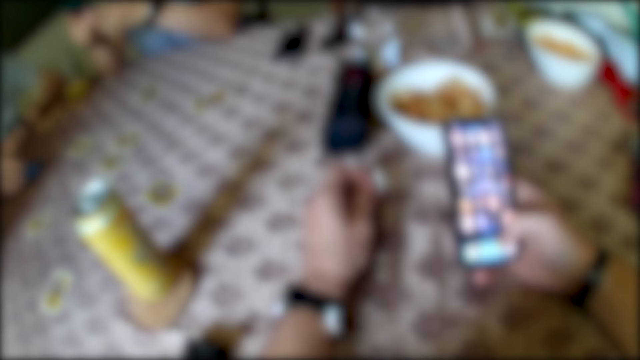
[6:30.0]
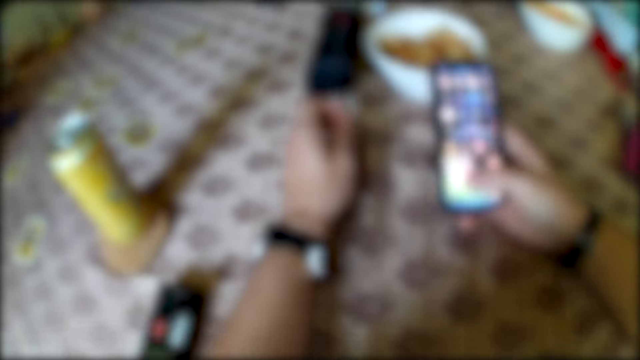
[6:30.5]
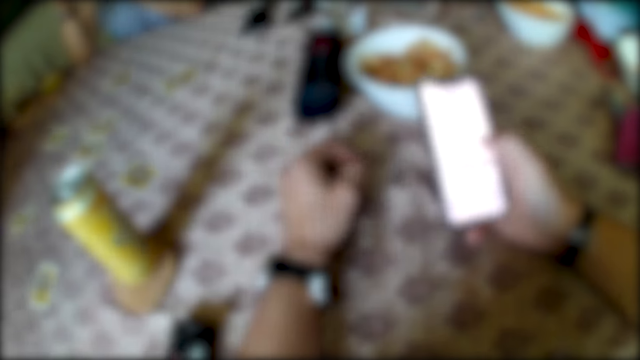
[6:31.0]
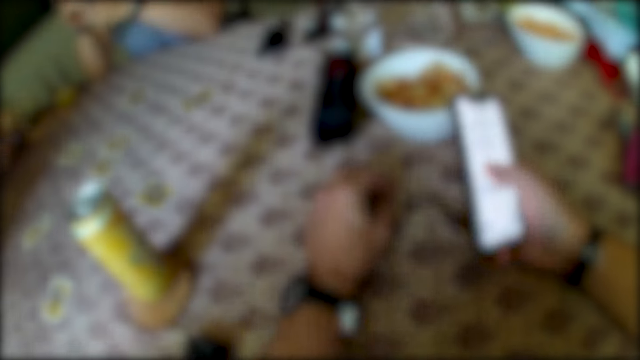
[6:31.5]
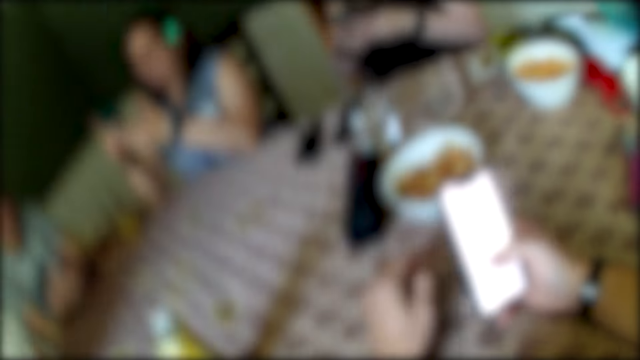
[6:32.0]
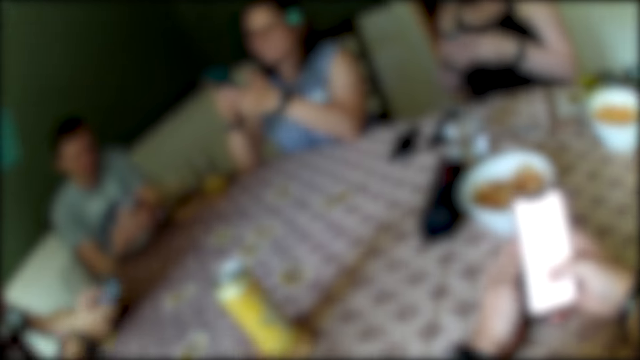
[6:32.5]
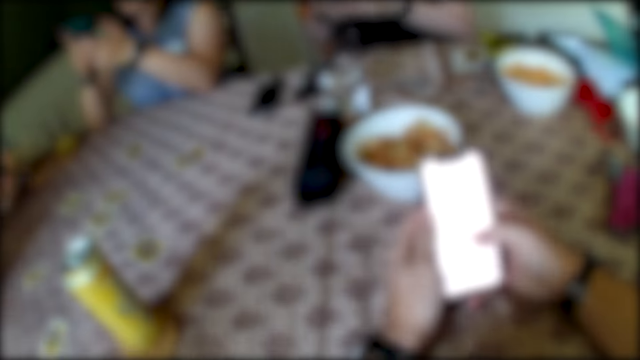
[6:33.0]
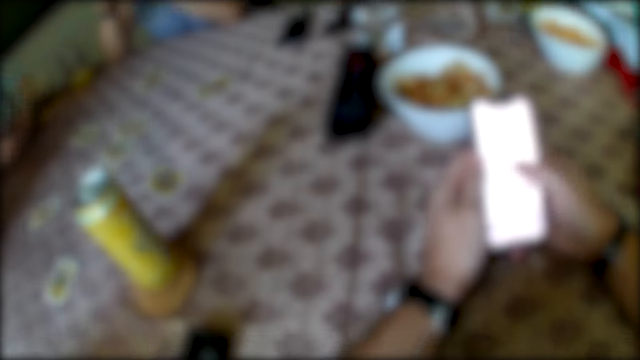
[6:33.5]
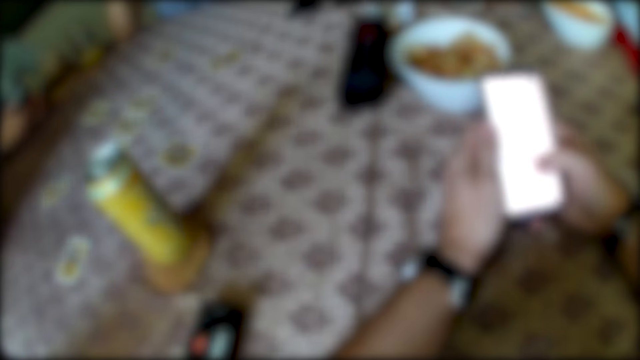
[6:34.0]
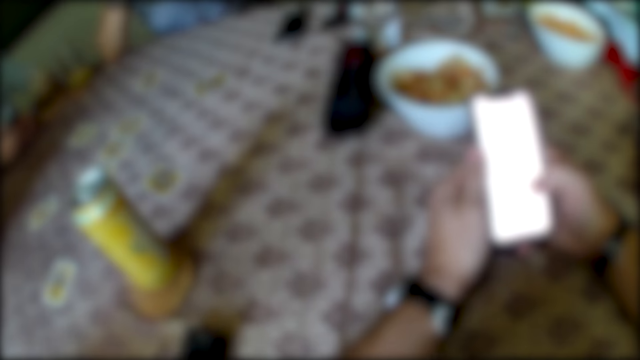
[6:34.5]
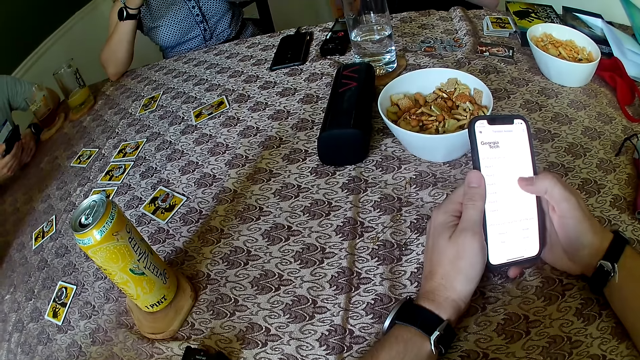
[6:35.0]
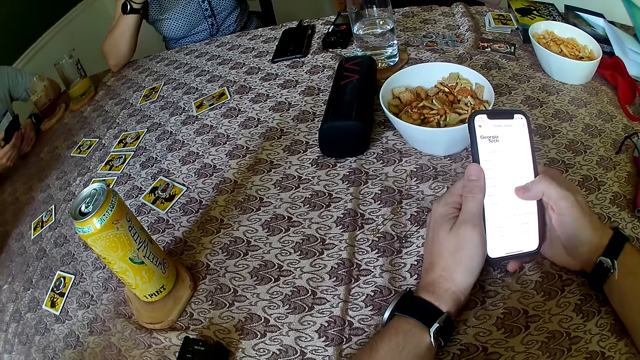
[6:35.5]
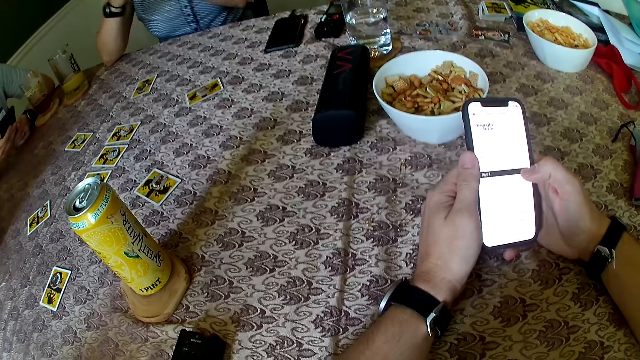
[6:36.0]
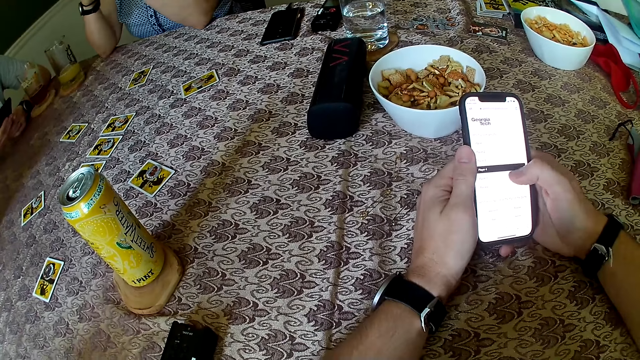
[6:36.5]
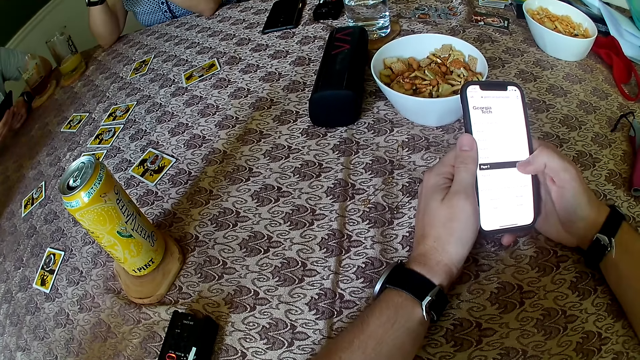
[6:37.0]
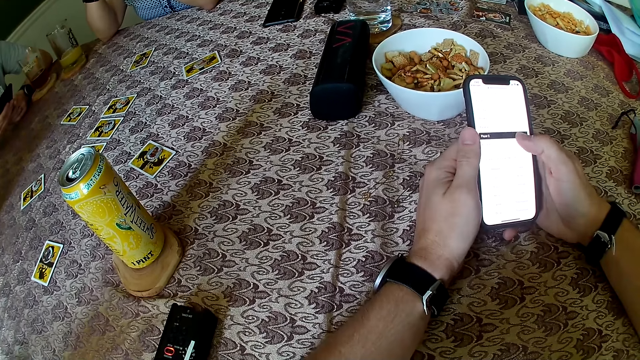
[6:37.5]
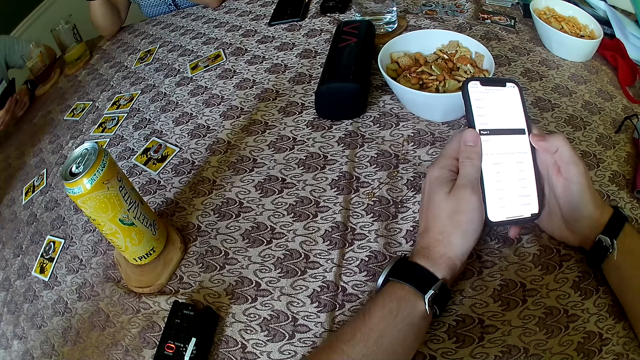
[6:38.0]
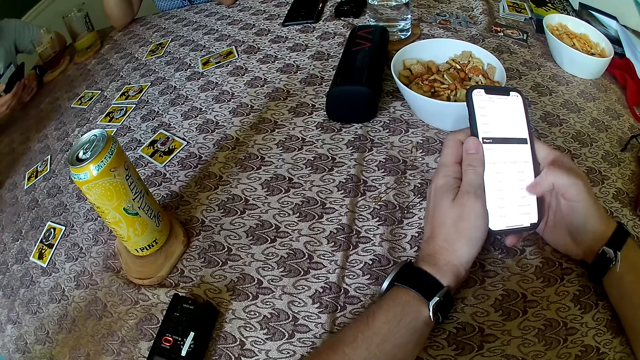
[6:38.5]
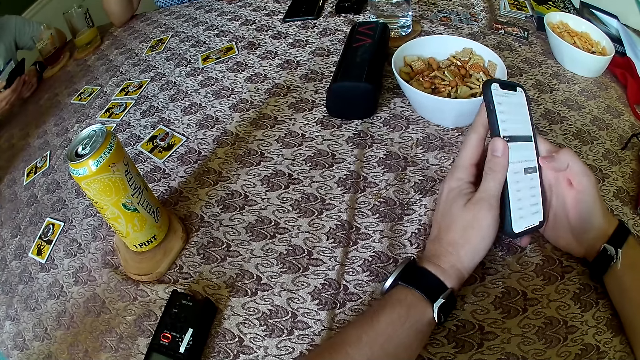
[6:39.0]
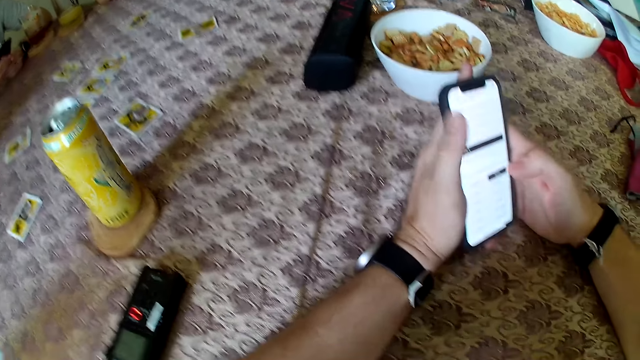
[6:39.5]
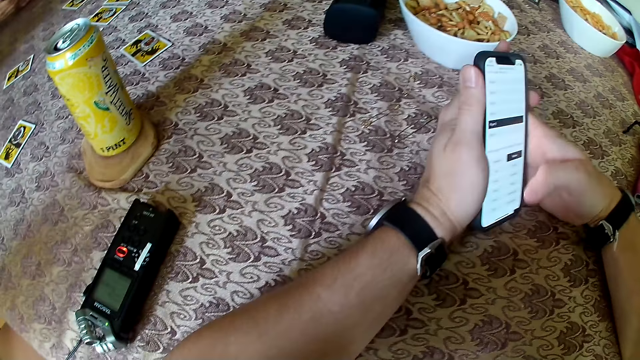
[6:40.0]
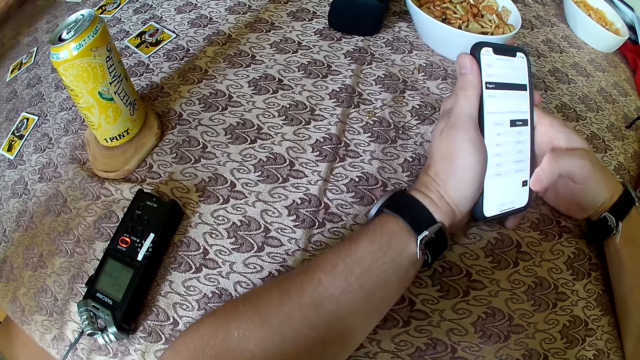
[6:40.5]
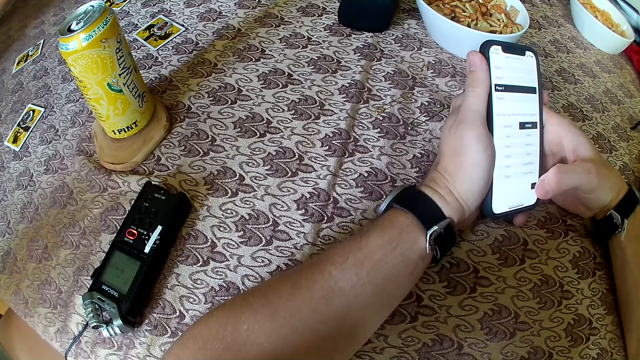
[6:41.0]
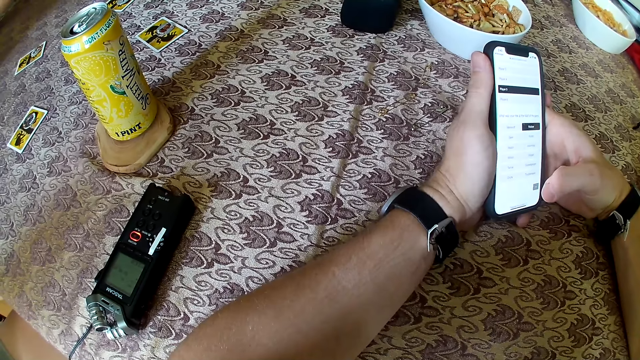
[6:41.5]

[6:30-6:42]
The camera wearer operates the phone with both hands.

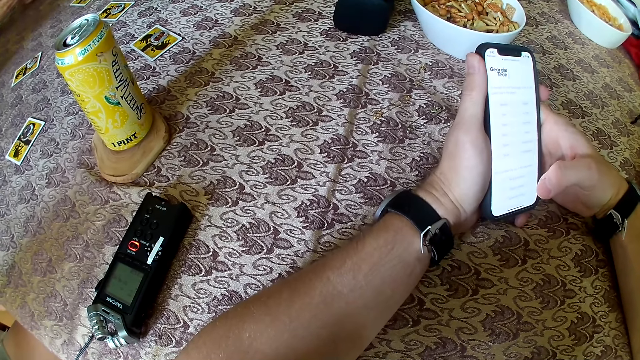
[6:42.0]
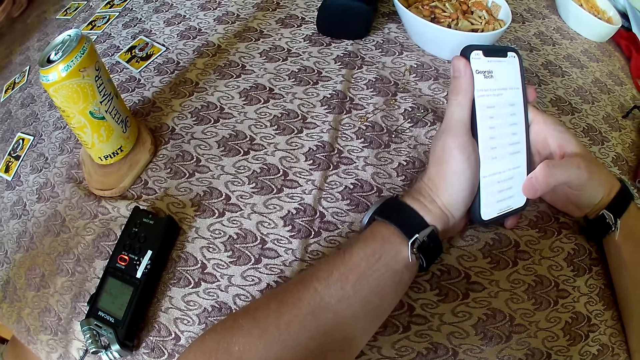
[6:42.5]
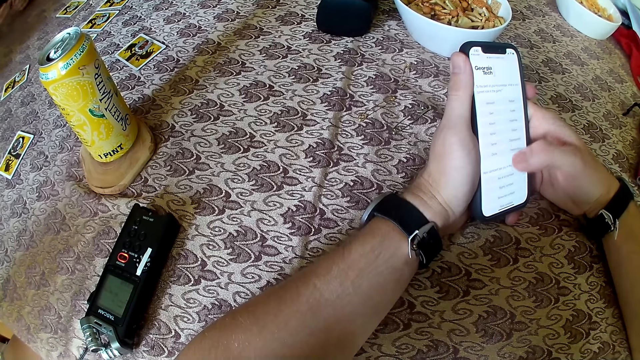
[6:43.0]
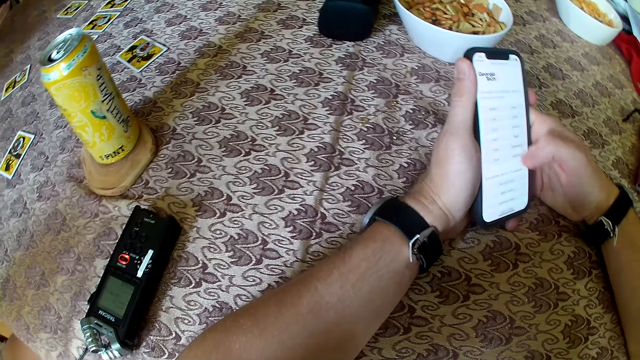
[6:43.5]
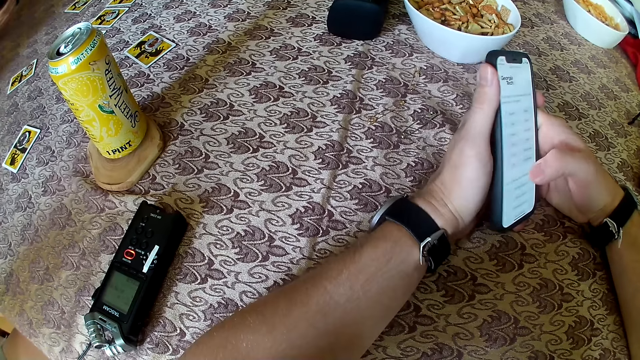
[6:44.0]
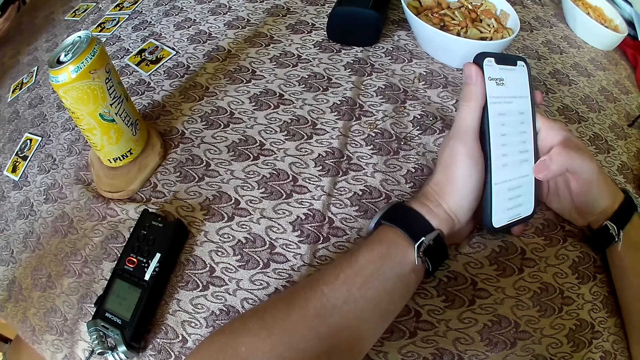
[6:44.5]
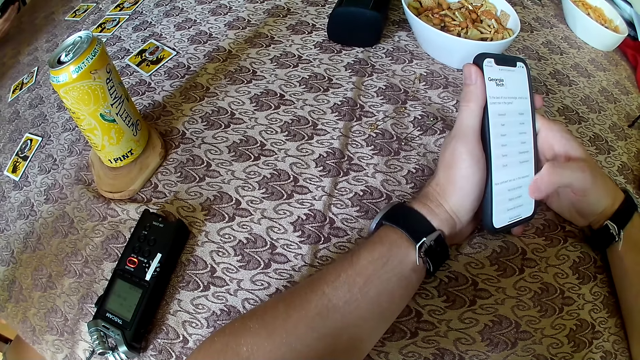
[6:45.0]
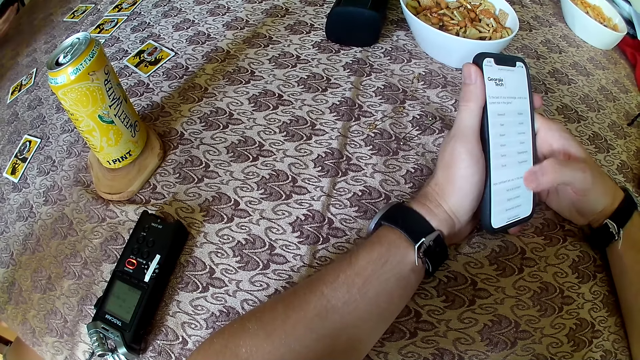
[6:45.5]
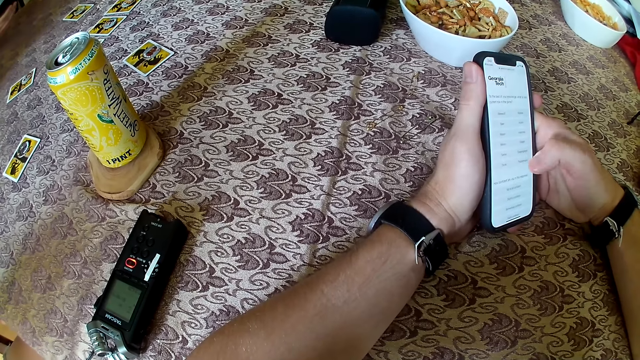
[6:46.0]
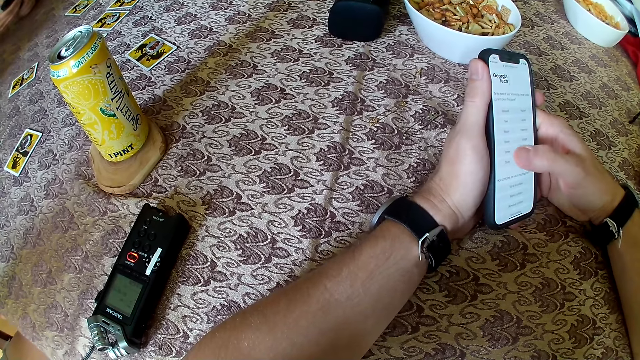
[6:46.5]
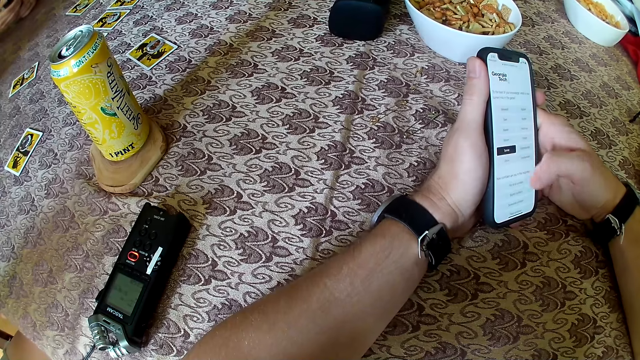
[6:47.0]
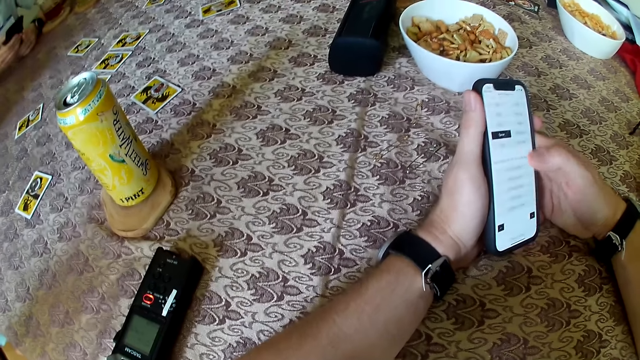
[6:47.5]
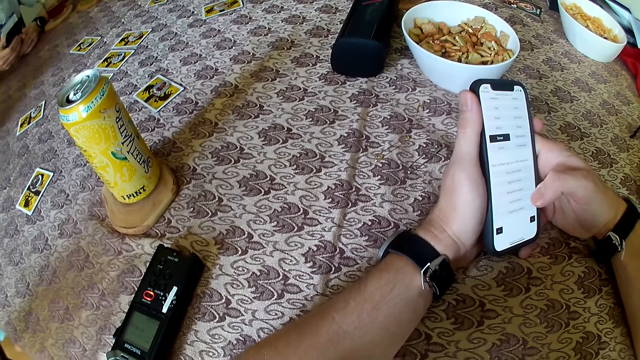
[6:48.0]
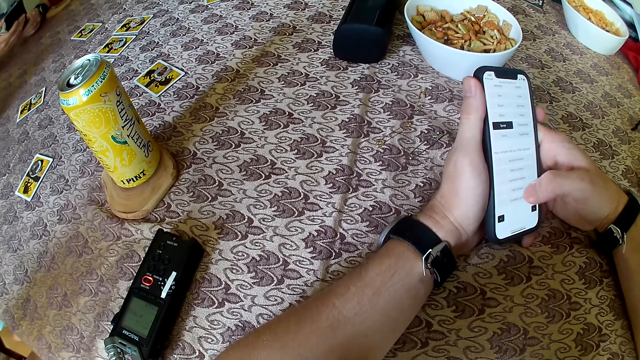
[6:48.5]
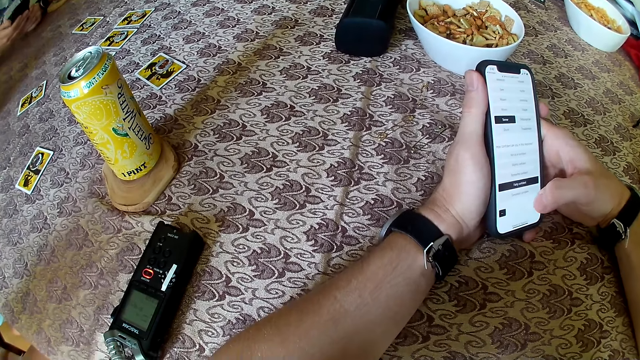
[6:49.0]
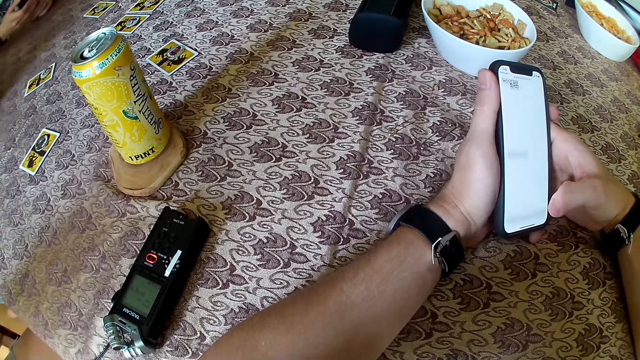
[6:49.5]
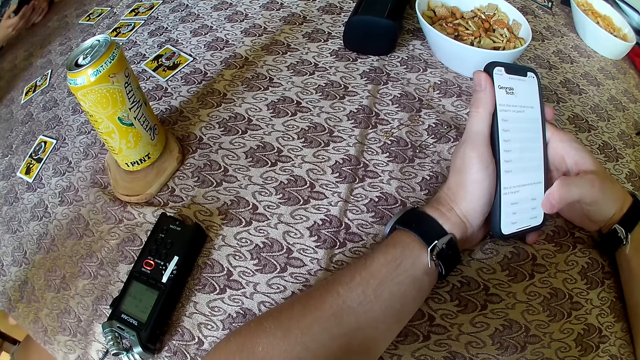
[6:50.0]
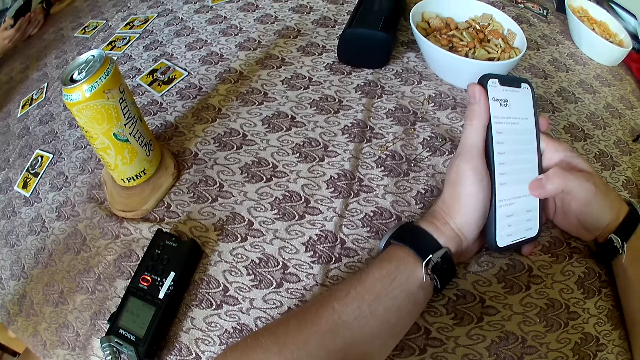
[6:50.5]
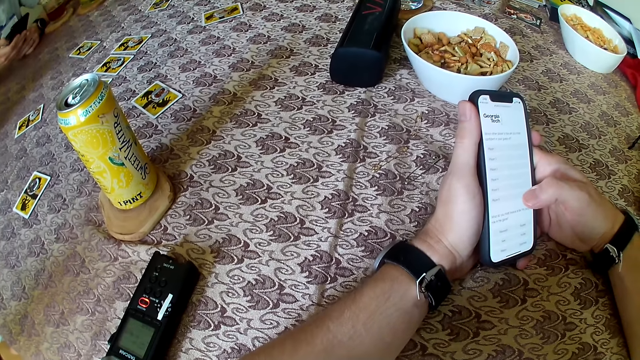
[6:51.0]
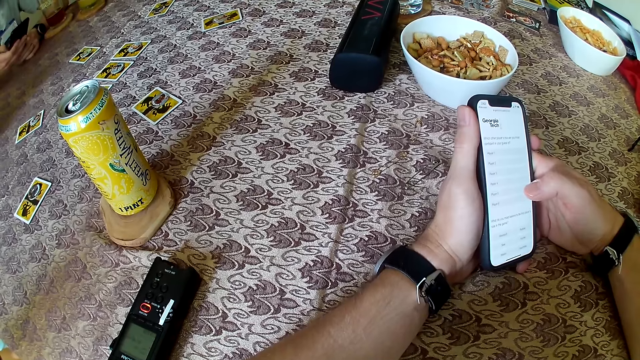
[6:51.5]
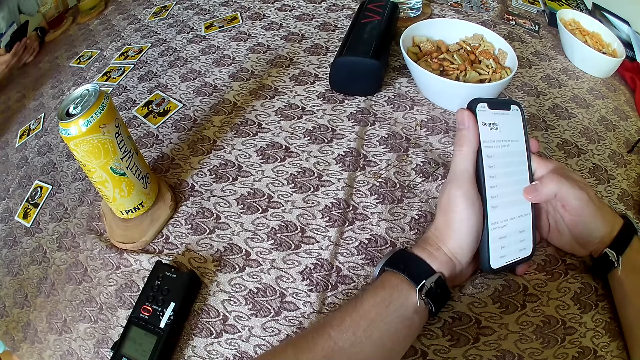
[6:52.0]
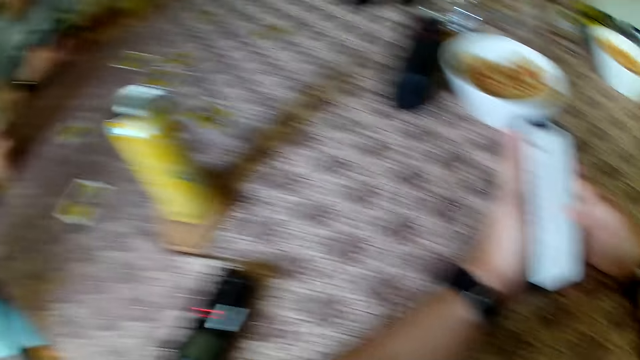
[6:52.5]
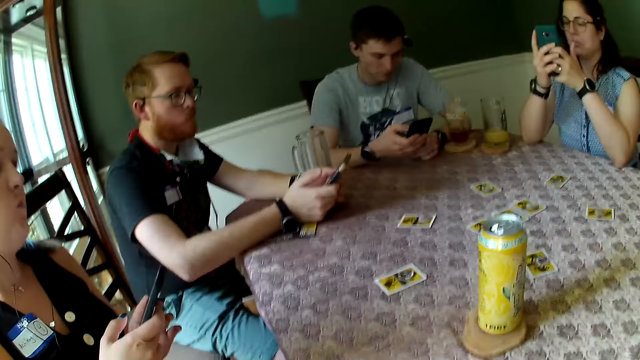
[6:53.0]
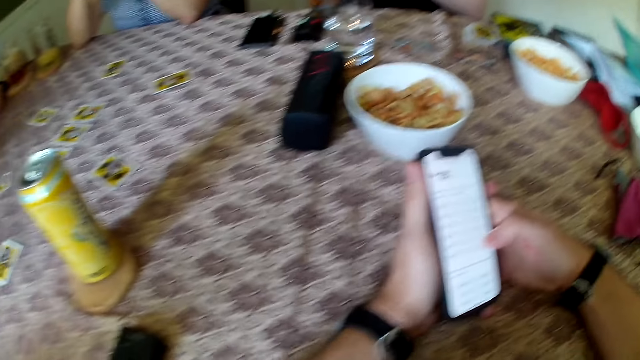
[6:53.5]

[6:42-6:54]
The man operates a phone with both hands.
